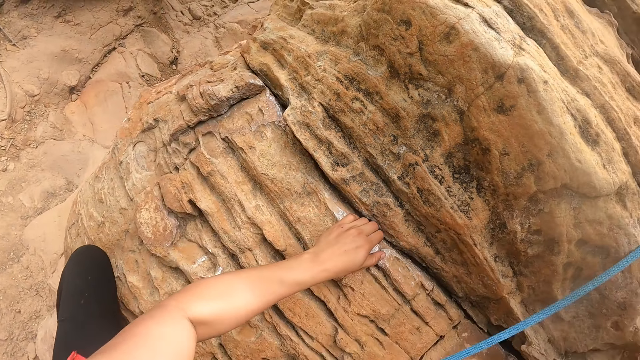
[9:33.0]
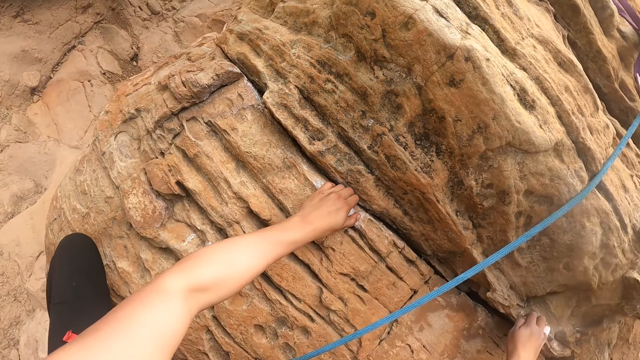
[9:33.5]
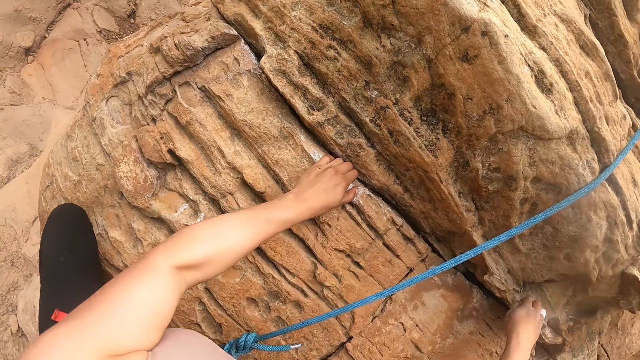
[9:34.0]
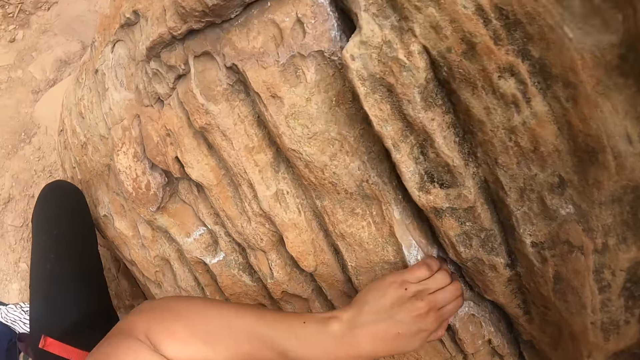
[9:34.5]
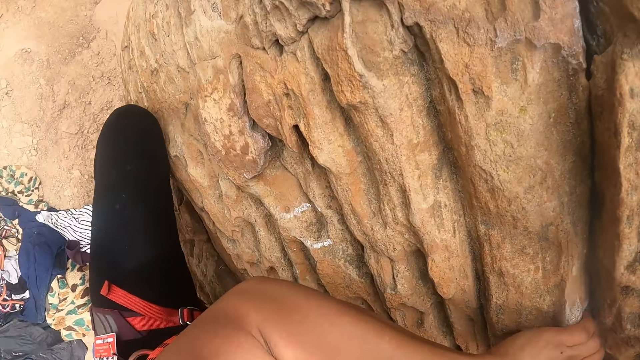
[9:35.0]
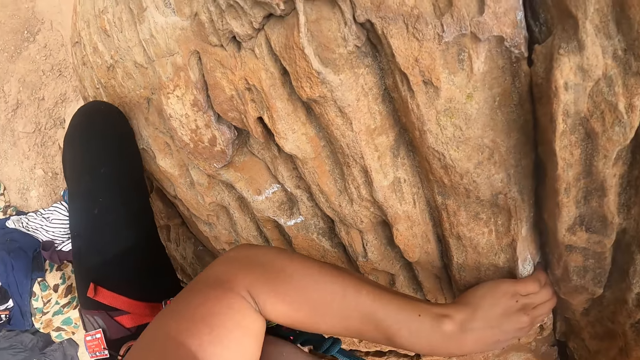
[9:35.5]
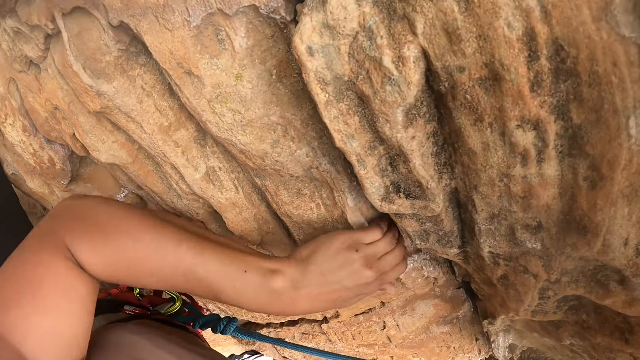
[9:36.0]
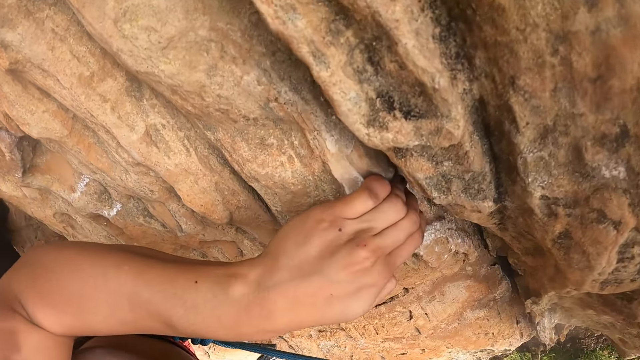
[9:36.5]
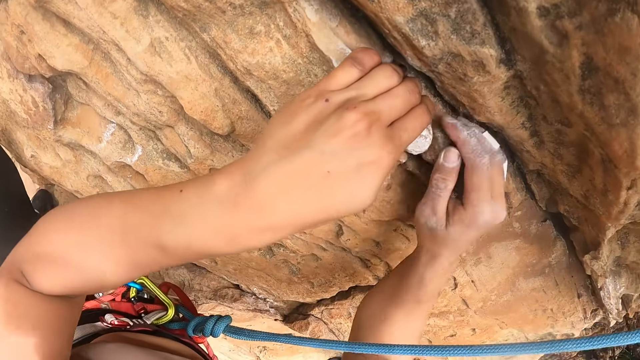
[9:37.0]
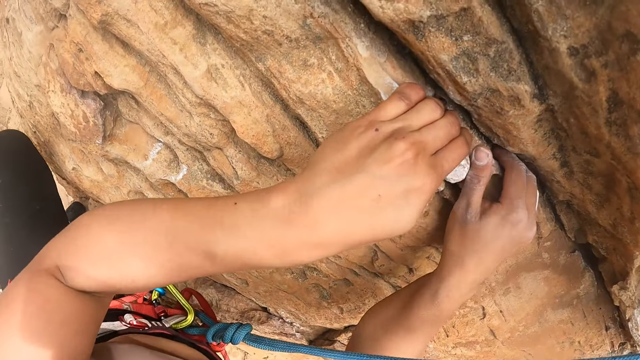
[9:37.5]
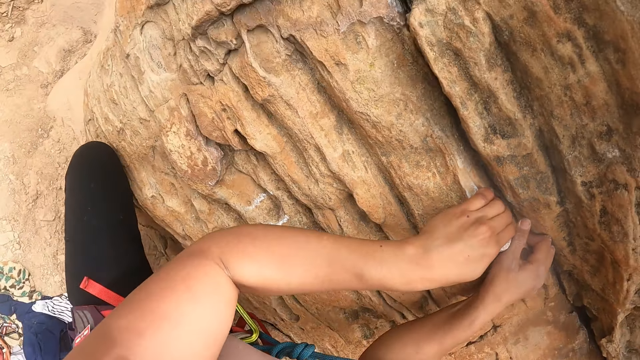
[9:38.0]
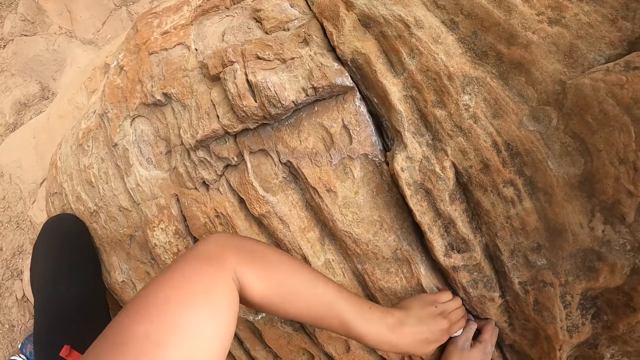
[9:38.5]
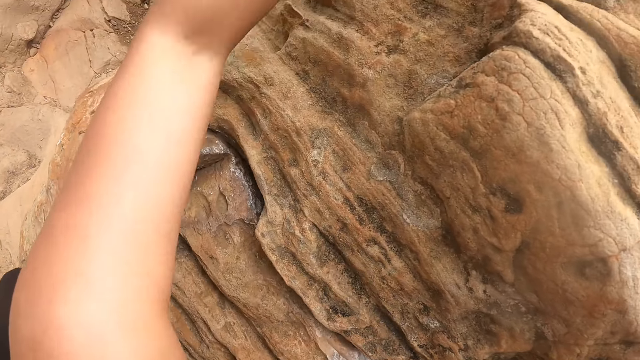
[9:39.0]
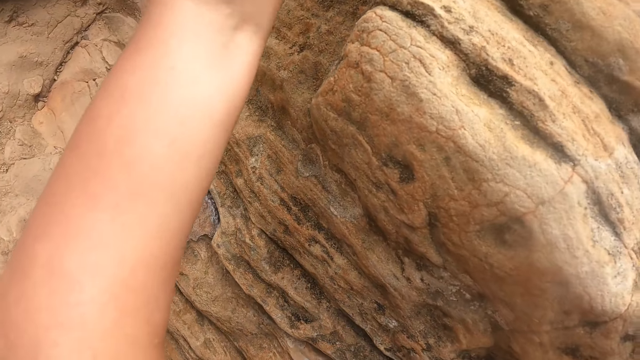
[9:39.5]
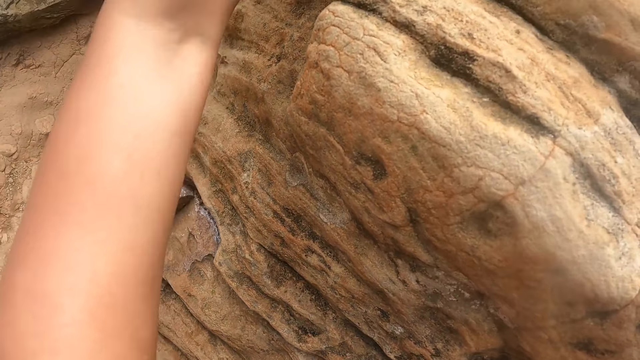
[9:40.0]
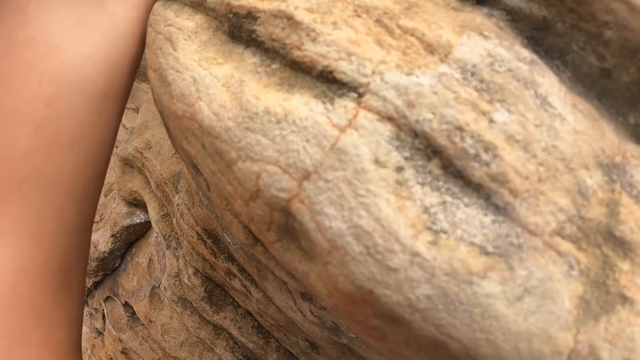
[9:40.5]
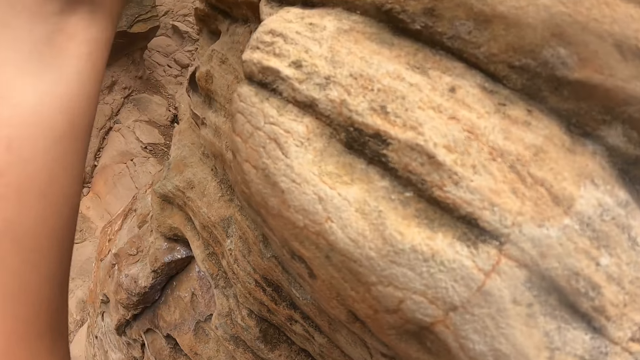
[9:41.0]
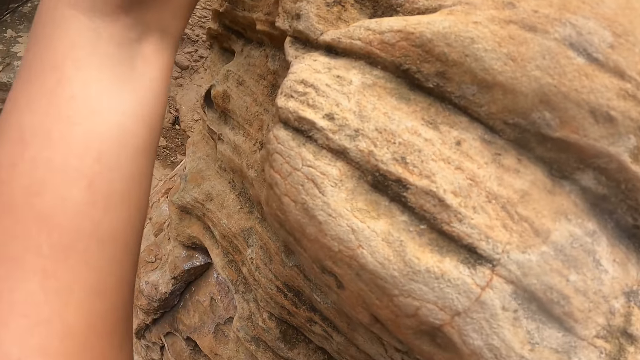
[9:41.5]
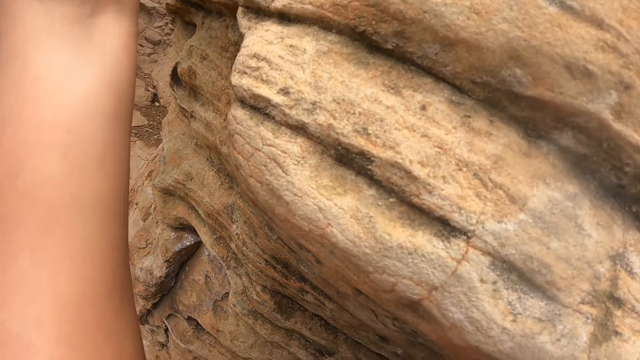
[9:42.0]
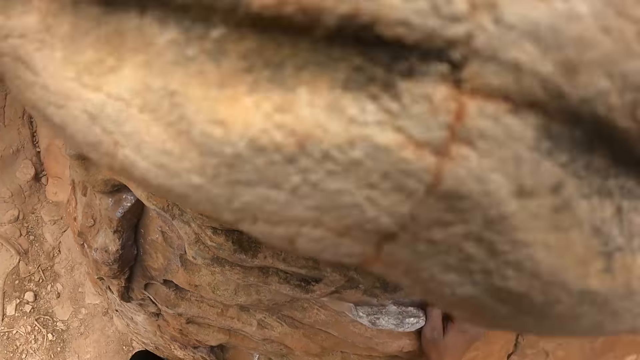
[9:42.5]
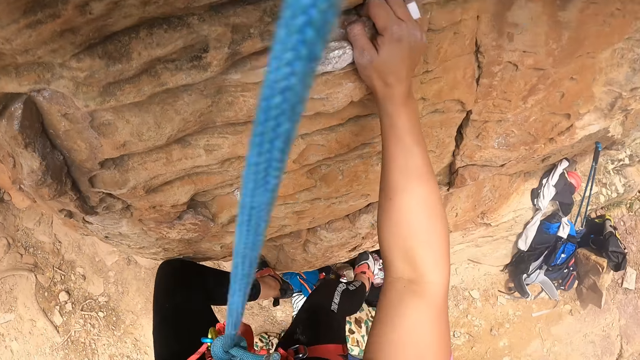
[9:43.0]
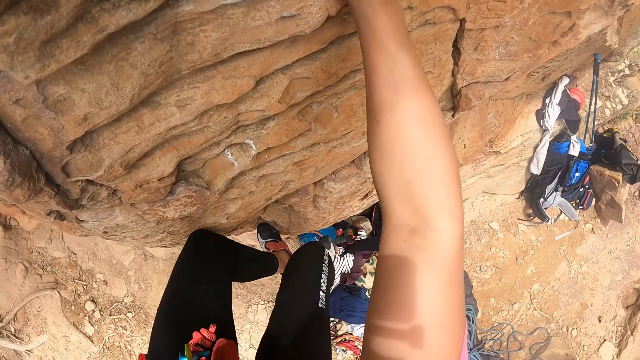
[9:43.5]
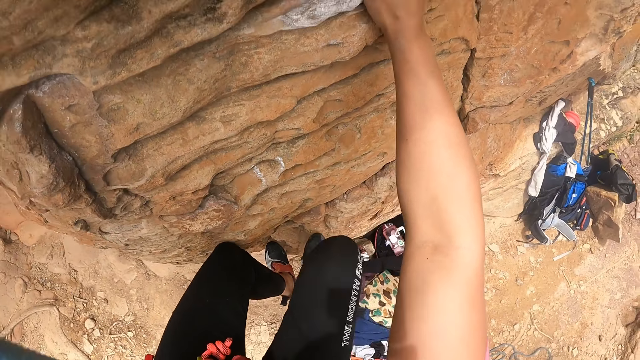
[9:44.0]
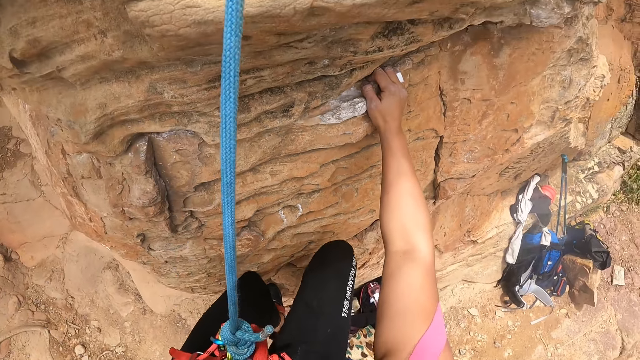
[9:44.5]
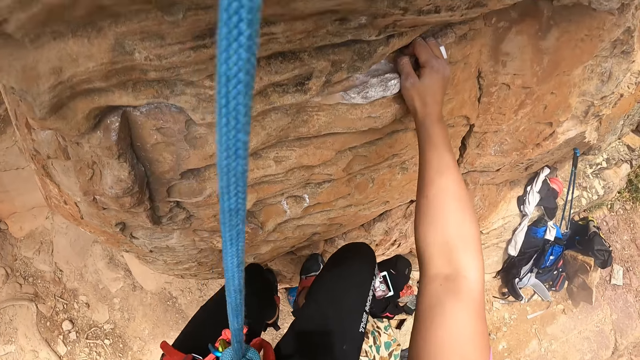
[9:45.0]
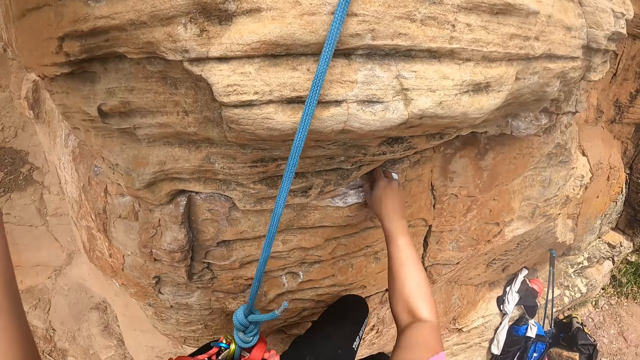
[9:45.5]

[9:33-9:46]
The camera wearer holds the mountain. They raise the hand. They climb the mountain.

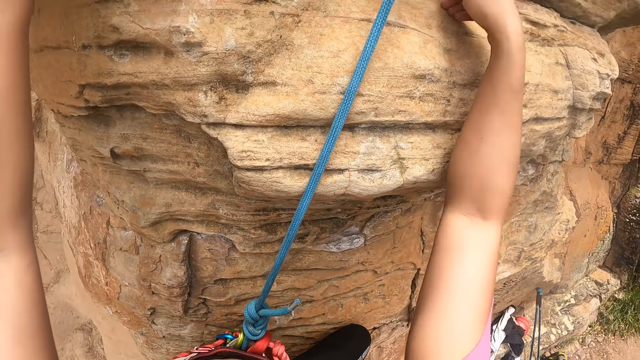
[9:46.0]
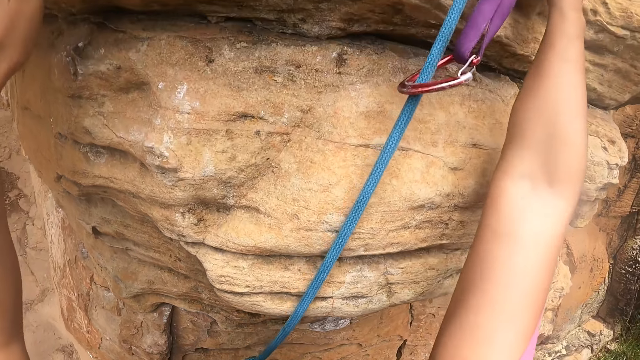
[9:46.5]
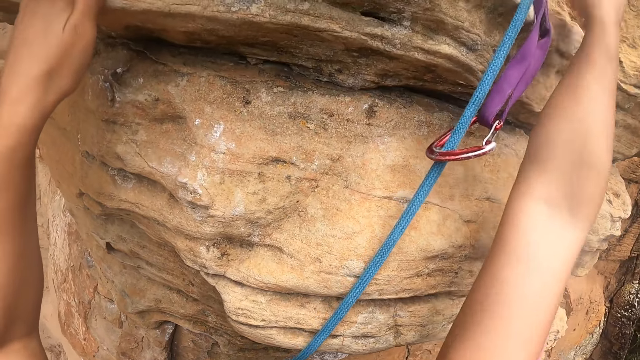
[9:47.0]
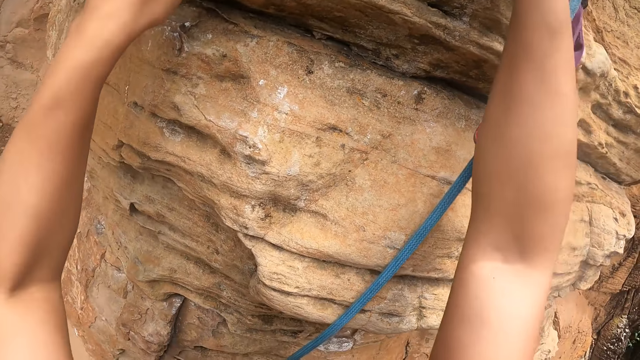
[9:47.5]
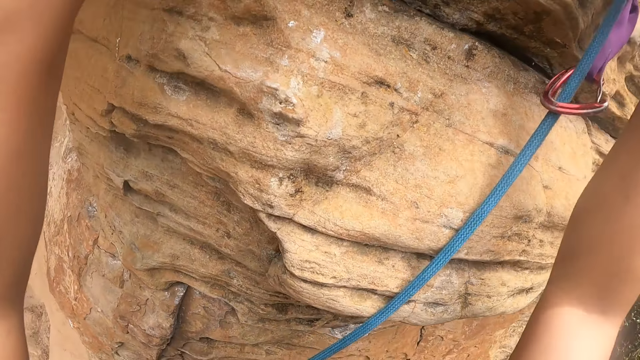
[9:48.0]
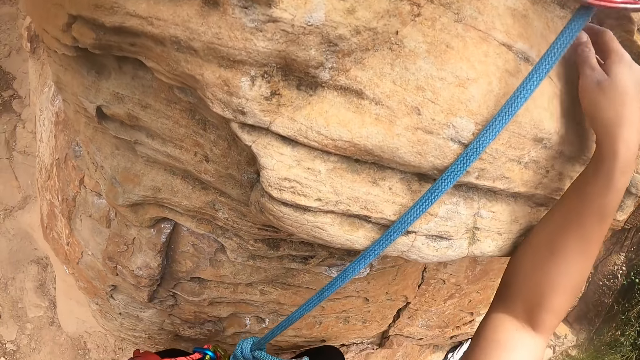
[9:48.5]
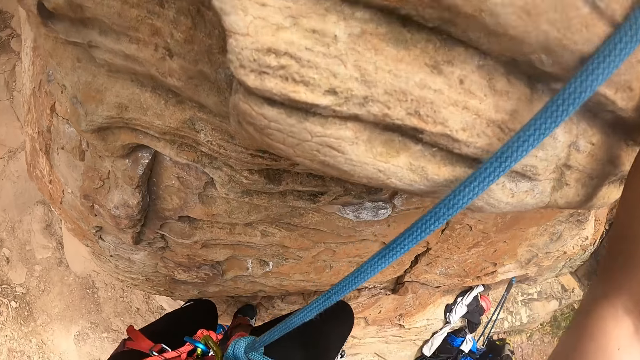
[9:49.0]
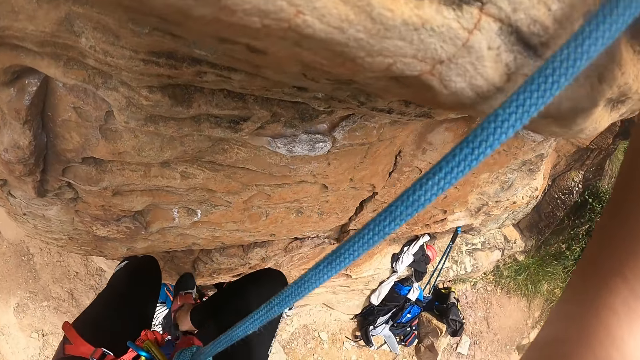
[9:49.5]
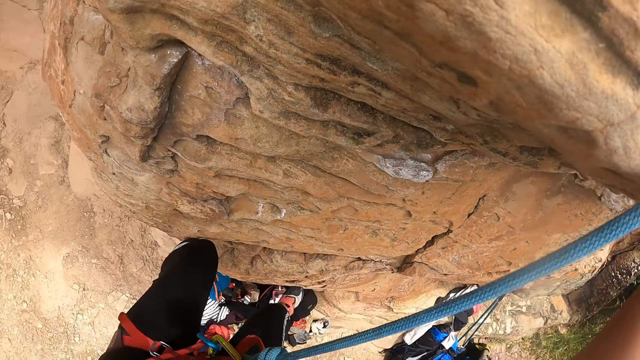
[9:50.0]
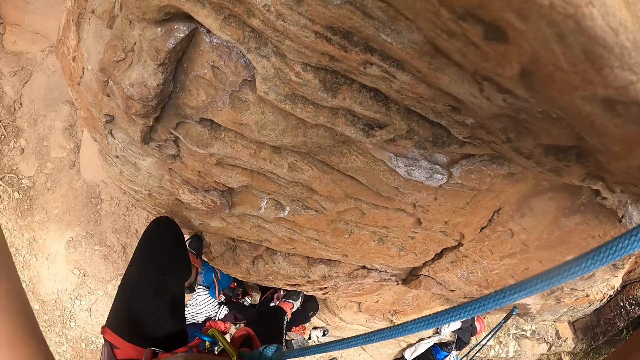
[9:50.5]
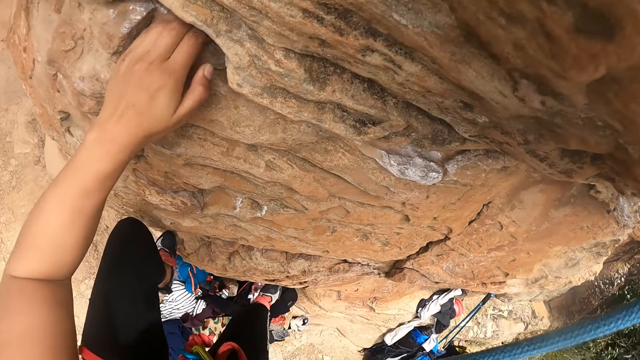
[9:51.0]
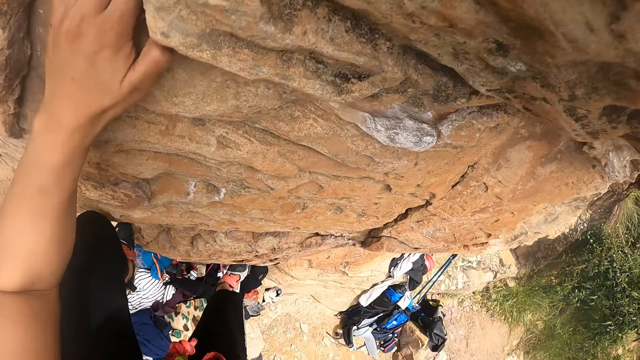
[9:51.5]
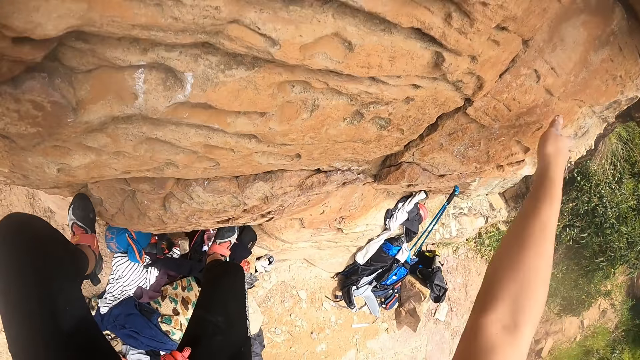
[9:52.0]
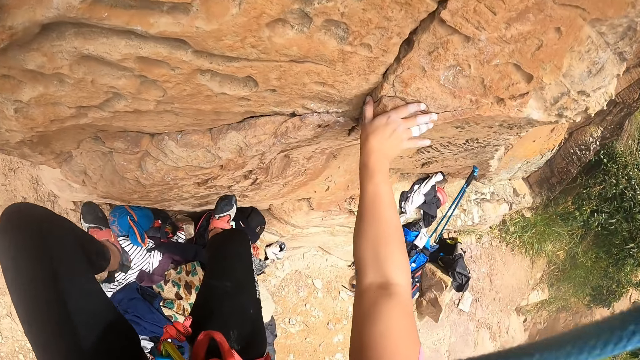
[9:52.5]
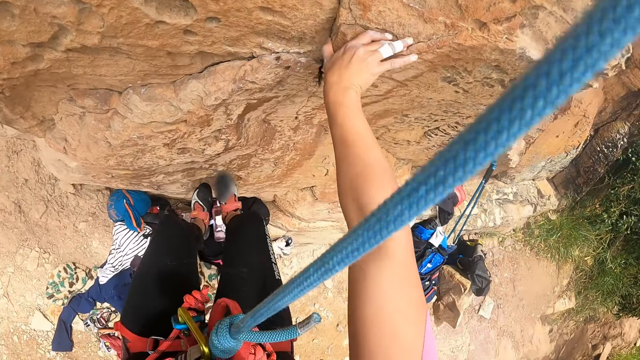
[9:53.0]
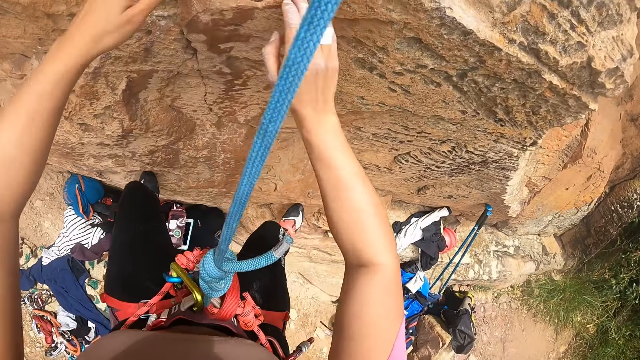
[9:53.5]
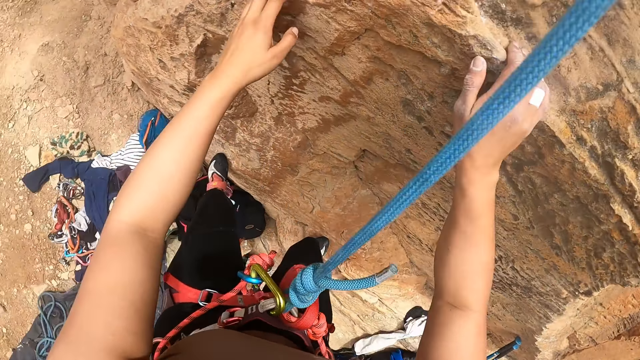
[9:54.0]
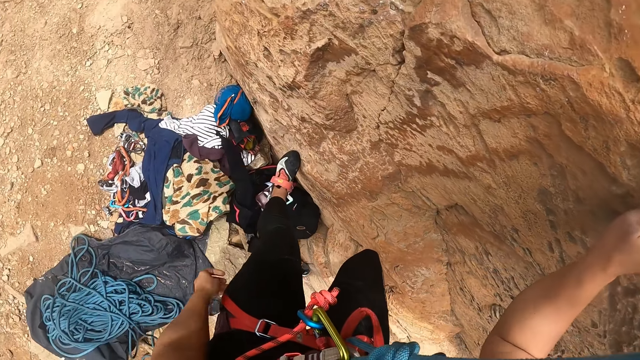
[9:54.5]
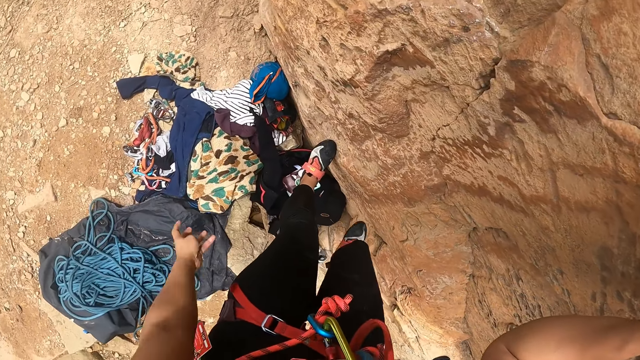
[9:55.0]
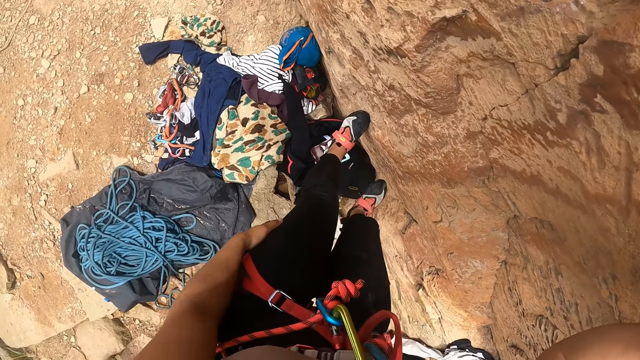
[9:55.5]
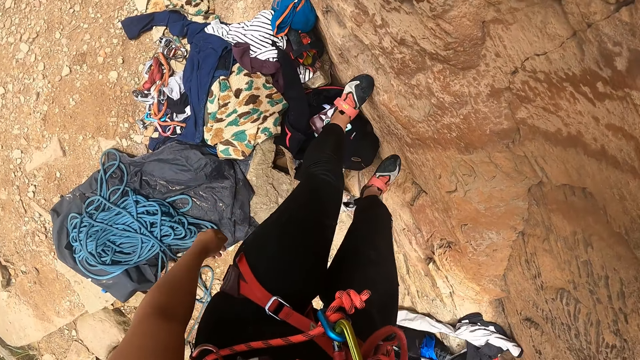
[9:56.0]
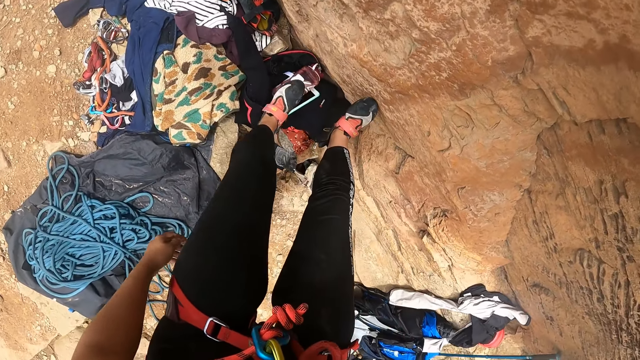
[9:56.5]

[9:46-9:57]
The camera wearer holds the mountain. They climb down the mountain. They hold the mountain. They use a hand gesture. They climb down the mountain.
